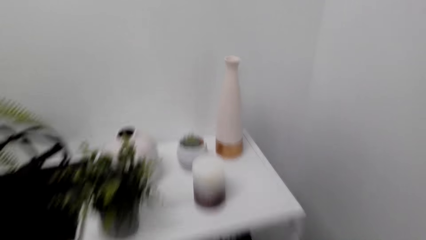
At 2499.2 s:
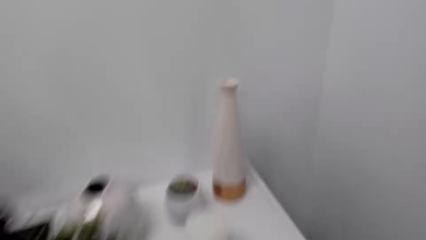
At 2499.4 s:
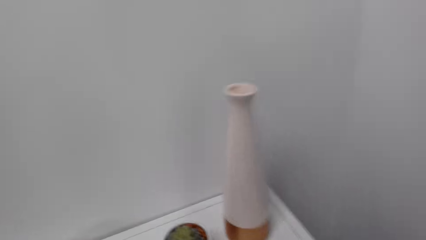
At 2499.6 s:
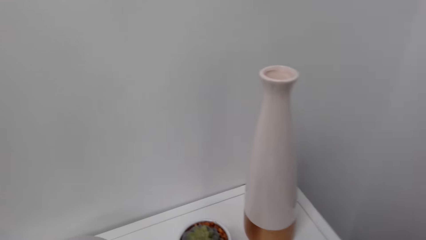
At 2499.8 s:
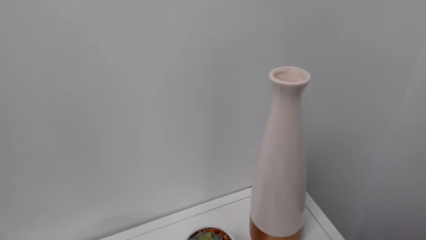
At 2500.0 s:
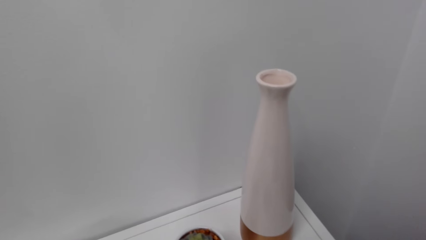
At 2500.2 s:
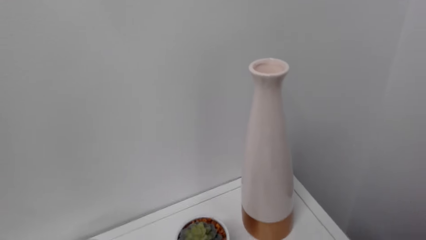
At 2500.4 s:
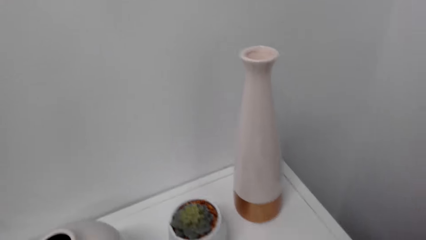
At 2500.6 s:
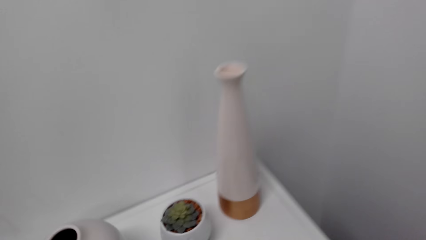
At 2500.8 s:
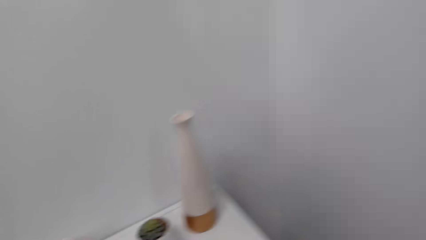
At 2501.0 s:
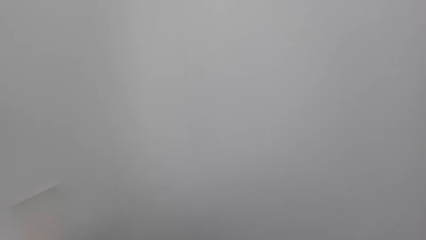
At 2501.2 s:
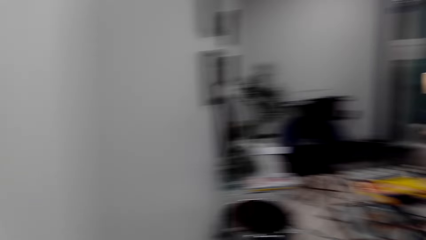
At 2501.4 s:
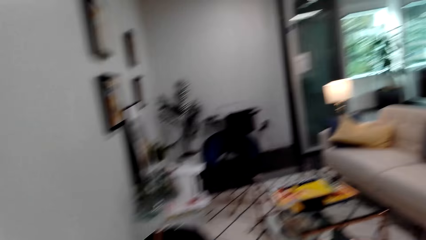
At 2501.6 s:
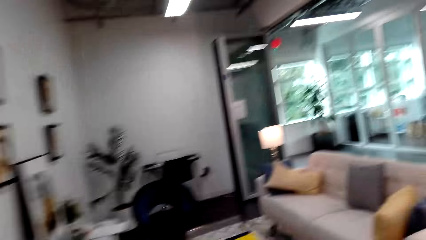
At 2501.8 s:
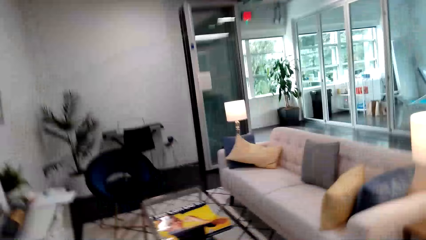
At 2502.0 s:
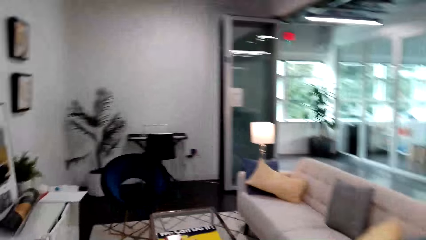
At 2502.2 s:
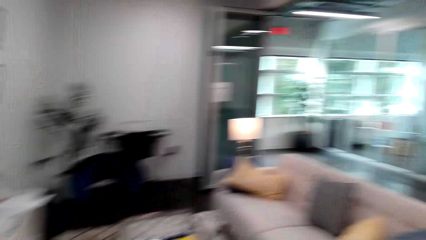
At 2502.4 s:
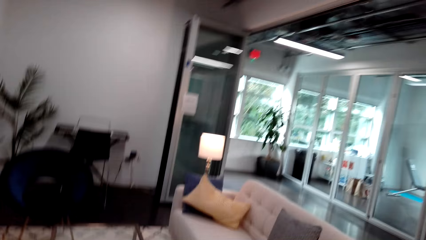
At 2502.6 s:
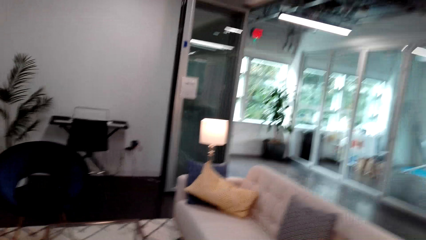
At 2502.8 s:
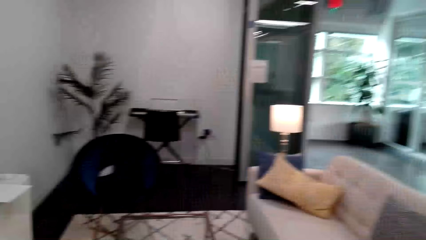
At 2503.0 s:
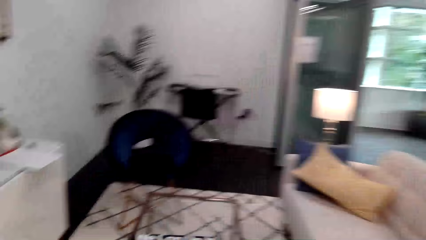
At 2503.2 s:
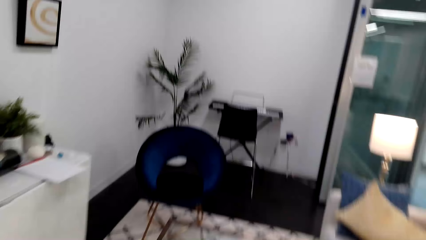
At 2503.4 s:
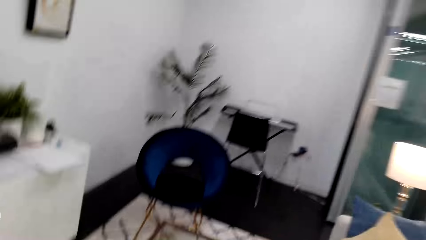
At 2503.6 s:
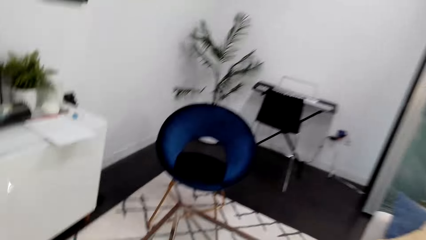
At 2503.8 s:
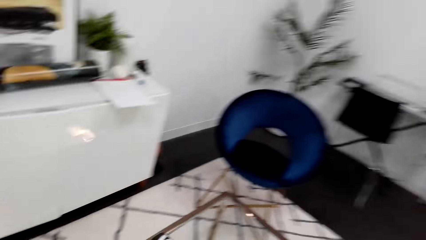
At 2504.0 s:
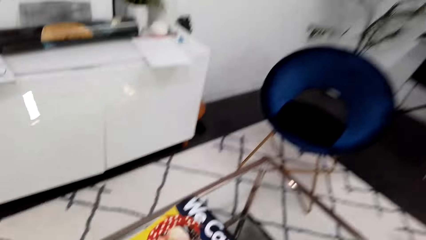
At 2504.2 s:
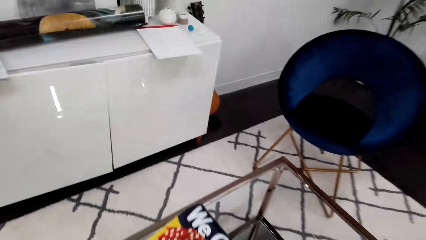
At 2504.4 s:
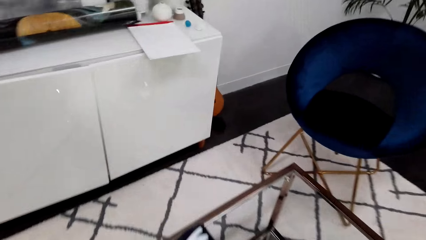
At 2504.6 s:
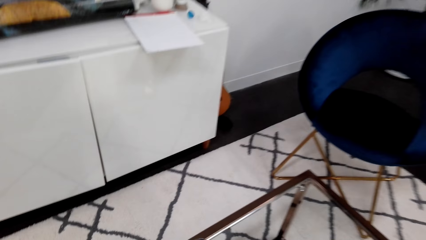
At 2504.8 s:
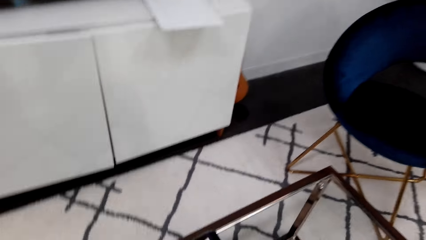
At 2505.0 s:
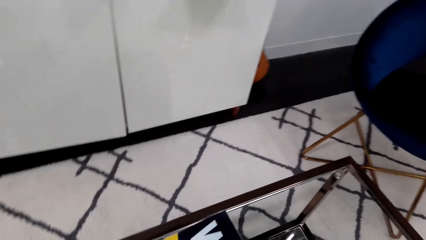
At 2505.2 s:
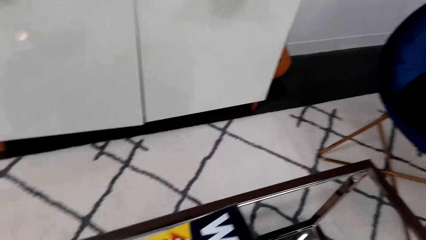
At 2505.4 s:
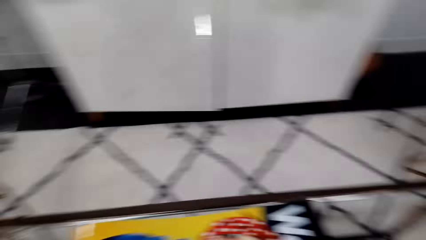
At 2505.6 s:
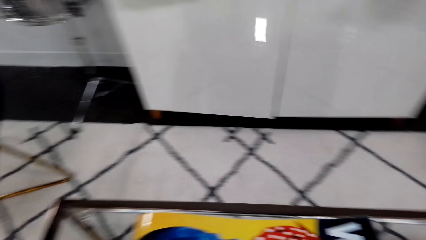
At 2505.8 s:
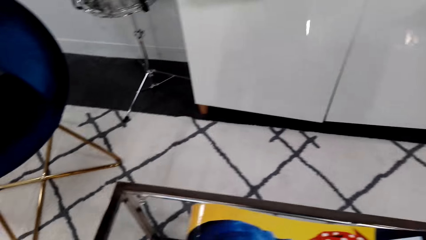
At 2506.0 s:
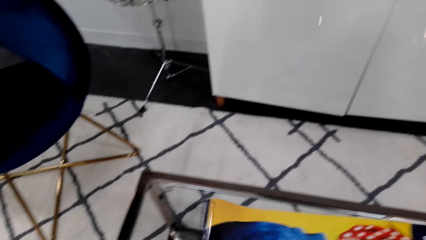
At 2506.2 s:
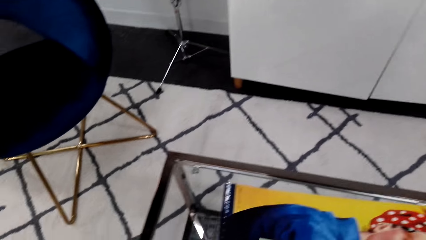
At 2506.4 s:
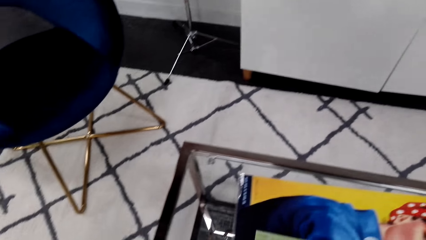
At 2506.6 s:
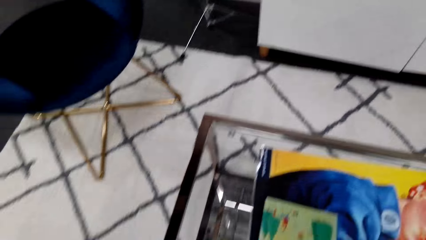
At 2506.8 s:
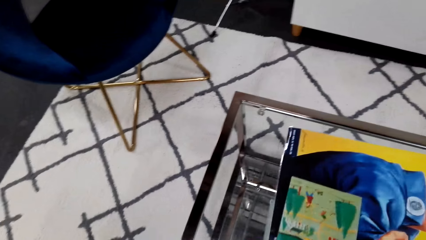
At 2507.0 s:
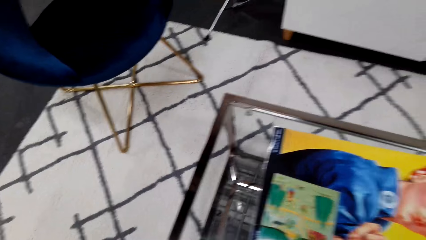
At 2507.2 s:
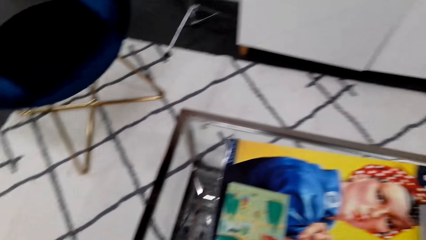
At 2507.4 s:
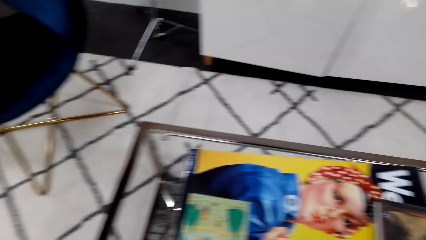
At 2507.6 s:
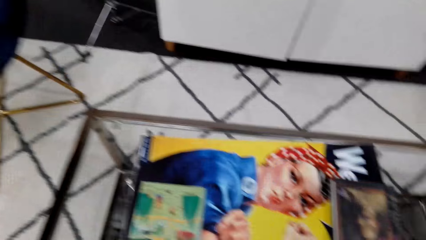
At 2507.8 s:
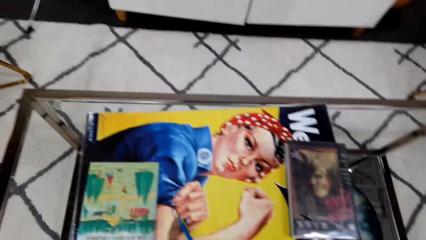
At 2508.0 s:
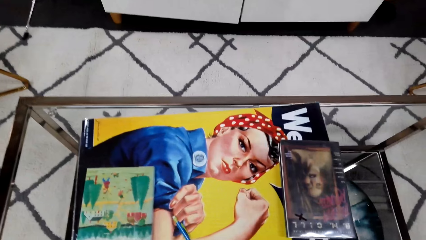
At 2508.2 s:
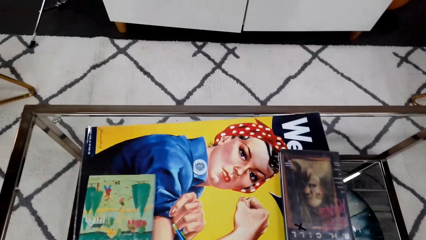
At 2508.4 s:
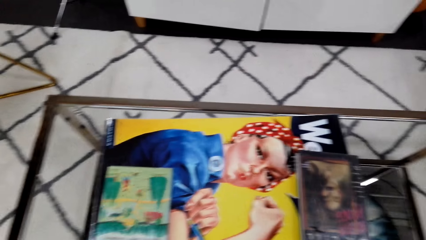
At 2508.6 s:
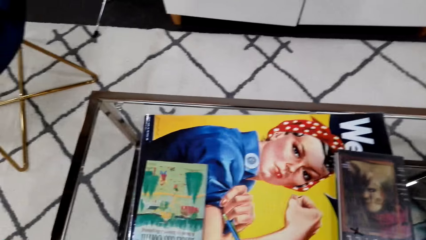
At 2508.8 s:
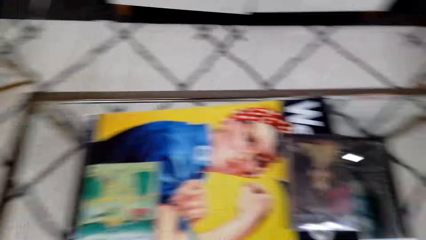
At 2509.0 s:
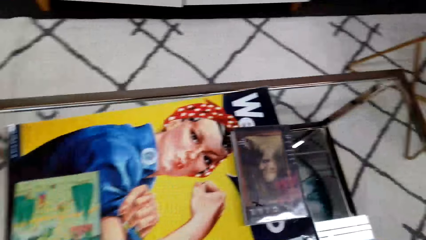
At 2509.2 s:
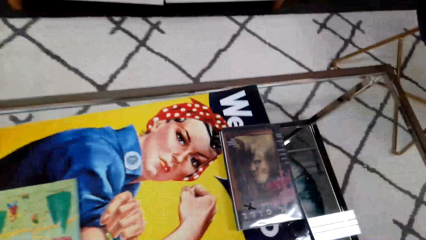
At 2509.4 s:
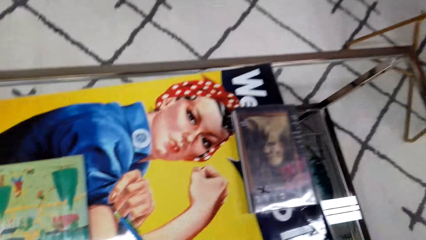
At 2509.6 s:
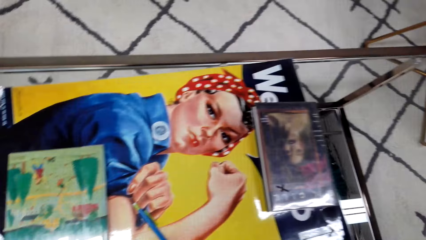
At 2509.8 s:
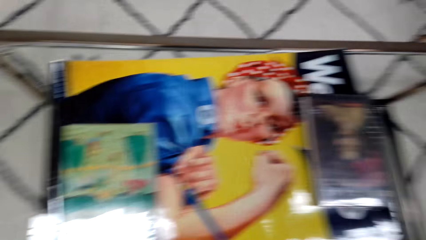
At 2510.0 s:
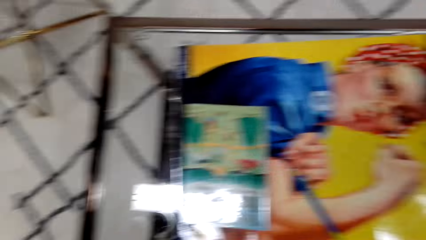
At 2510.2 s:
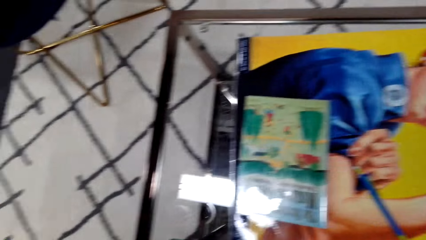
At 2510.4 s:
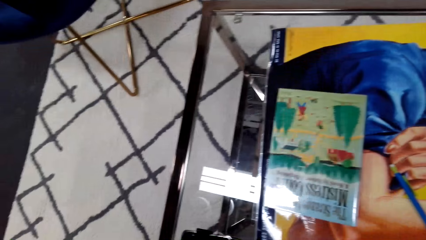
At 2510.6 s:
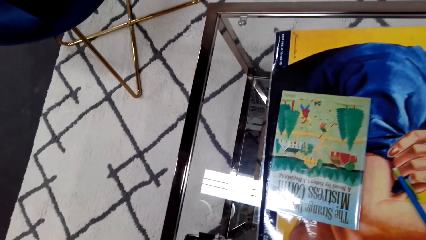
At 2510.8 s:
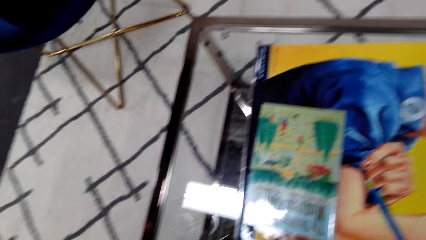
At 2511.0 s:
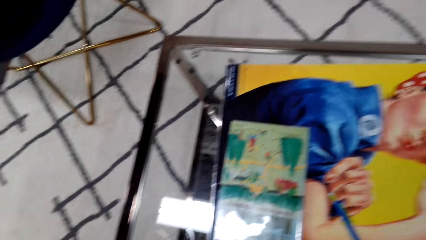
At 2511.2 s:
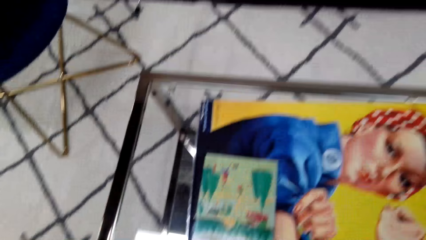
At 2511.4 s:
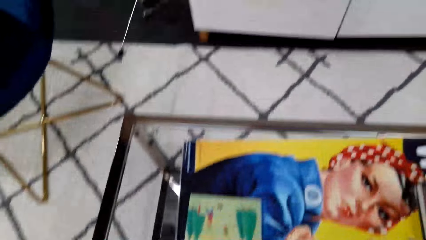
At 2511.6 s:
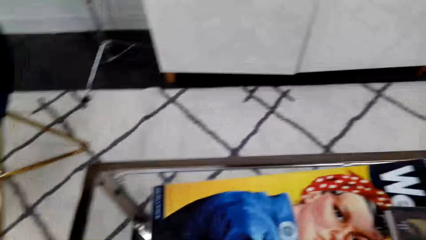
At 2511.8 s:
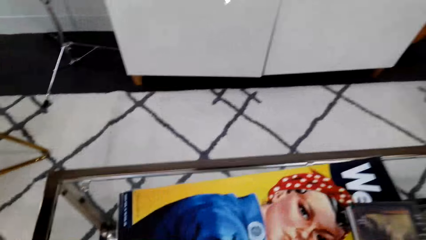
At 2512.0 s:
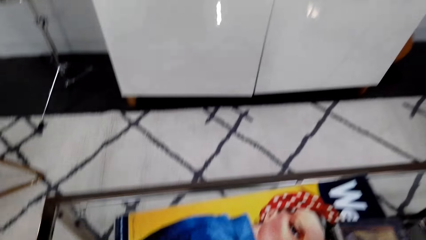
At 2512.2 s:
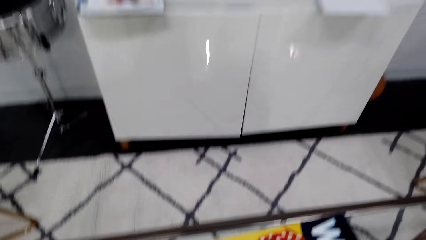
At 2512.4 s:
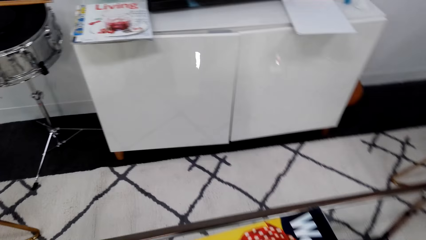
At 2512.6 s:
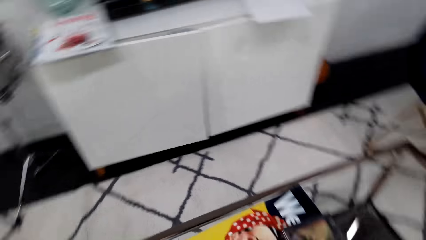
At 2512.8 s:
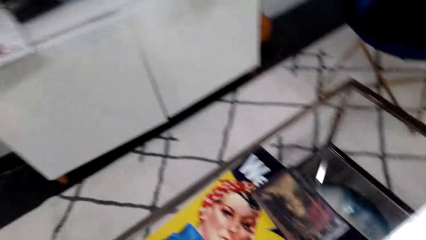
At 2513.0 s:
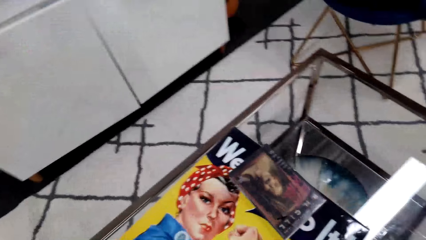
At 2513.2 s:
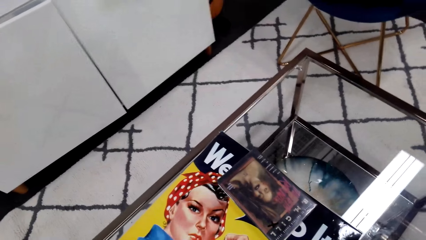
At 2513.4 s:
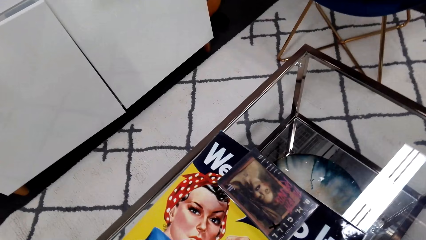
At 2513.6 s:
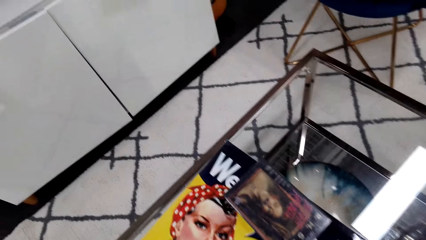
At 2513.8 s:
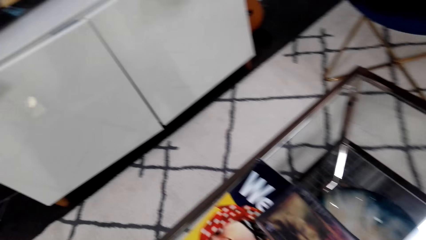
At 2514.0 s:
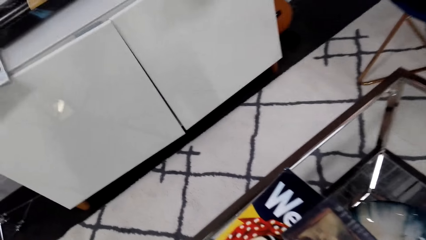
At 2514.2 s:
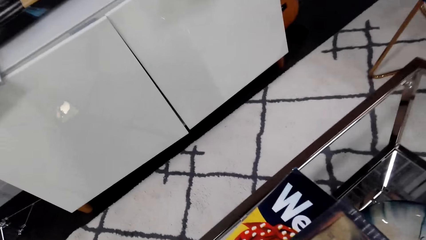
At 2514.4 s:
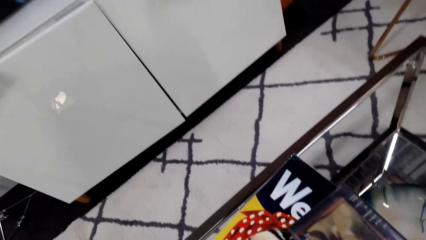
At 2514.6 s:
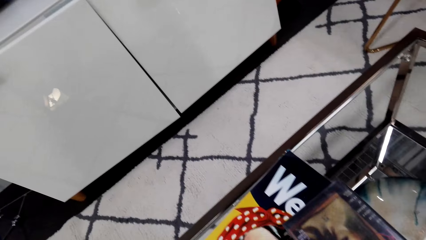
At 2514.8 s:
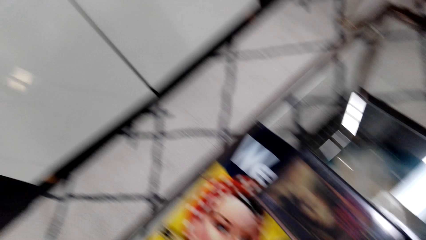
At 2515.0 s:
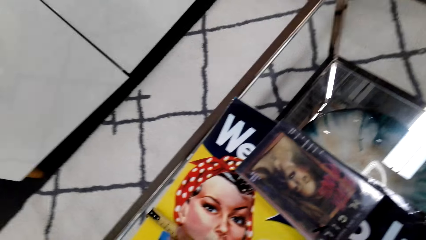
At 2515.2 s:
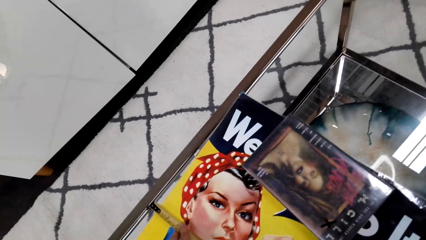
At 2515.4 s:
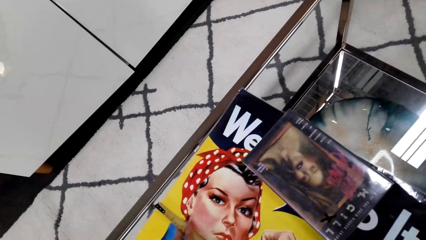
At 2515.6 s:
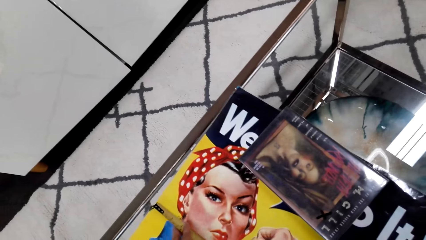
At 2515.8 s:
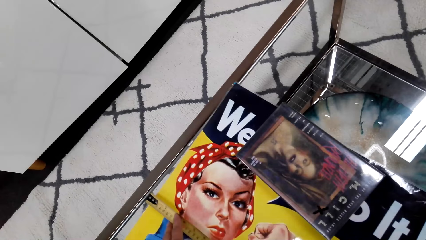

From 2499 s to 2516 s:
The camera wearer pushes the vase. They step forward. They sit down. They measure the wall art. They stare at the painting.
